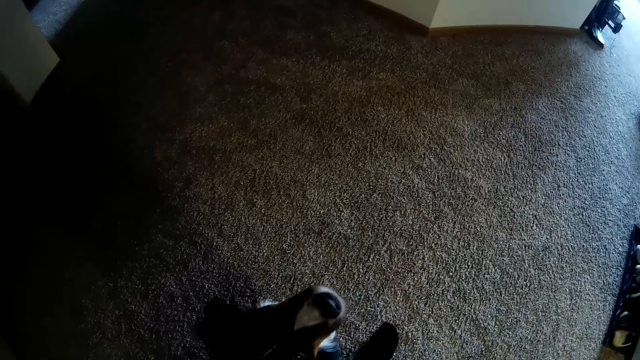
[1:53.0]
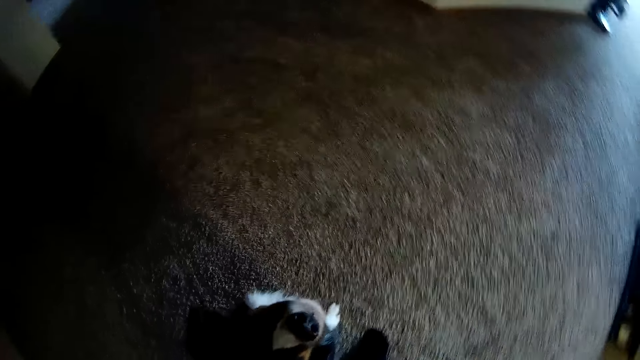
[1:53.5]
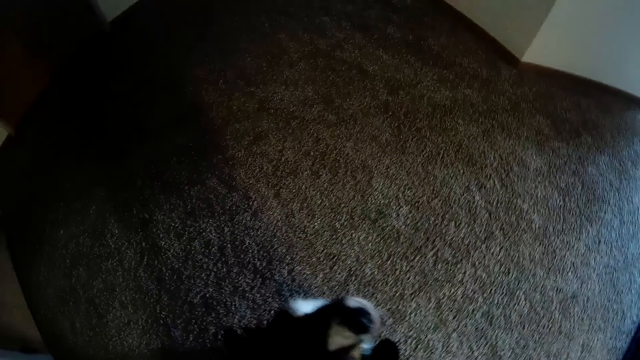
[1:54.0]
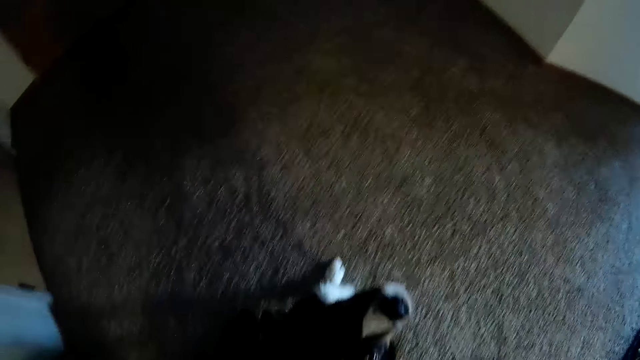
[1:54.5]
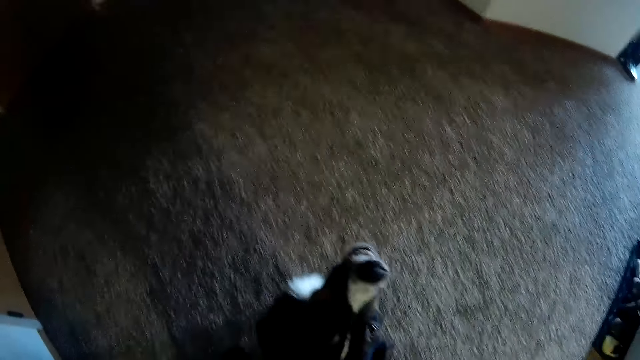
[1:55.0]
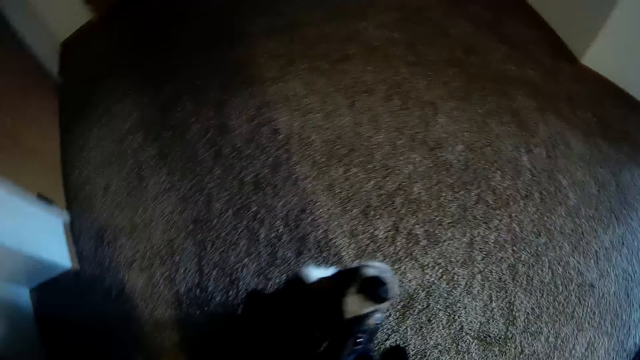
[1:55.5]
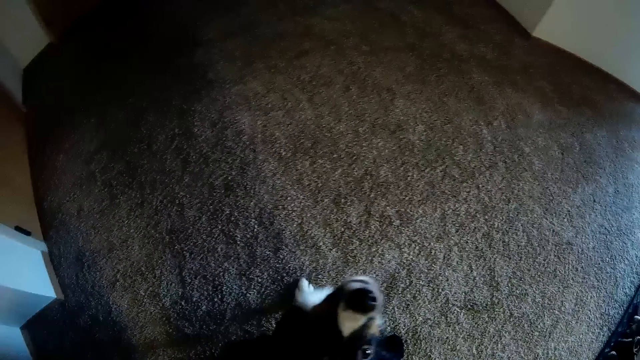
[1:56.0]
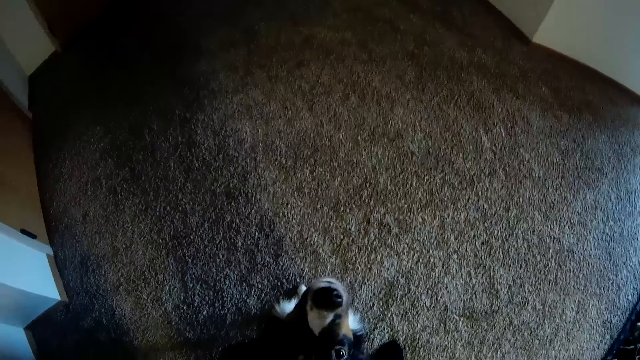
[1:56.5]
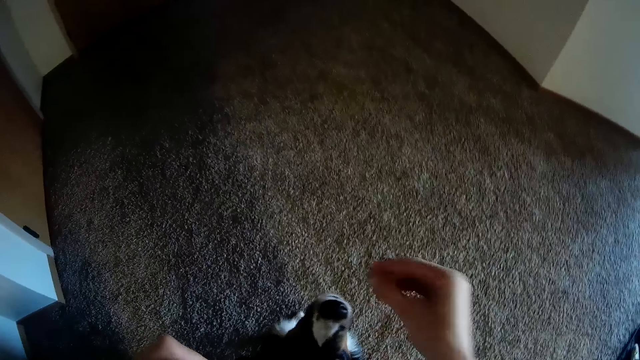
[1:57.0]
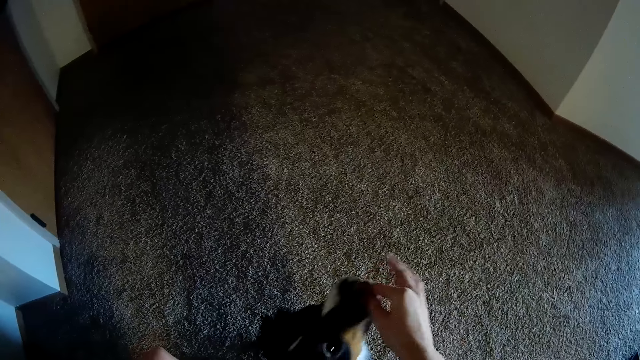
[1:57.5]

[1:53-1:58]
The camera wearer looks at the dog.

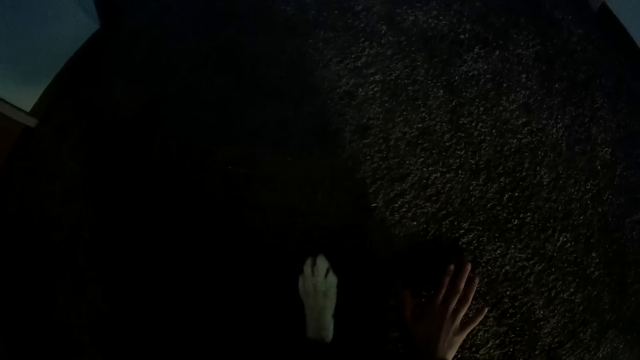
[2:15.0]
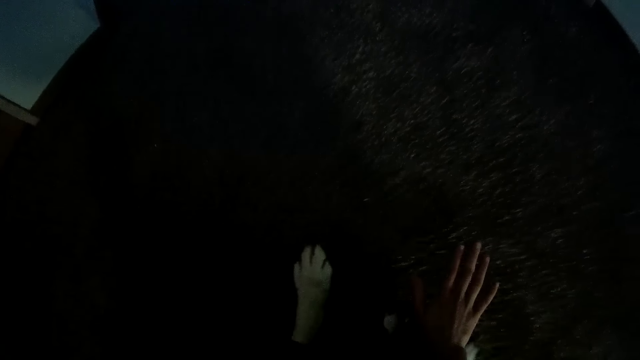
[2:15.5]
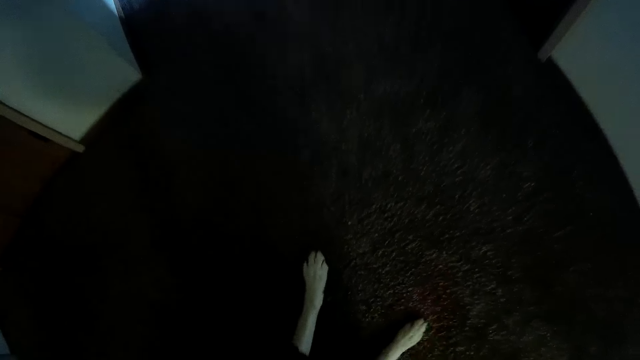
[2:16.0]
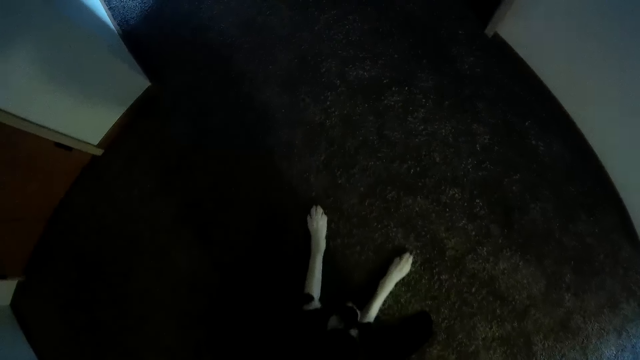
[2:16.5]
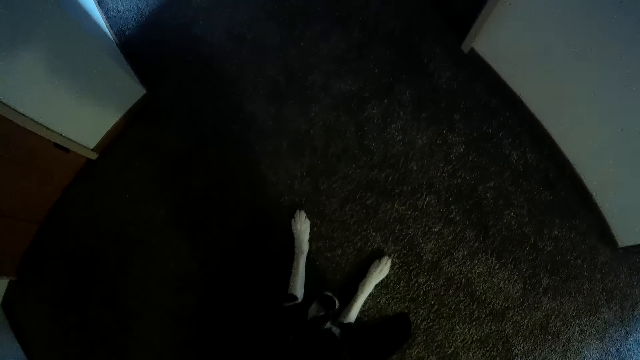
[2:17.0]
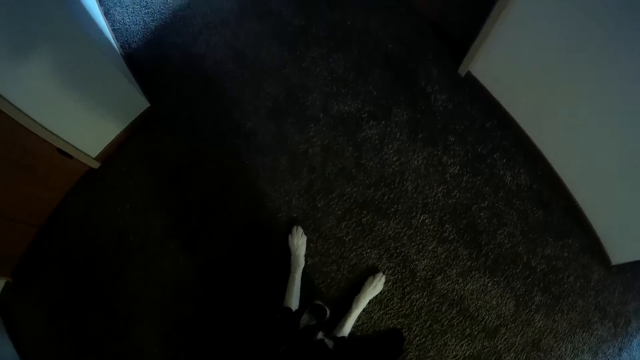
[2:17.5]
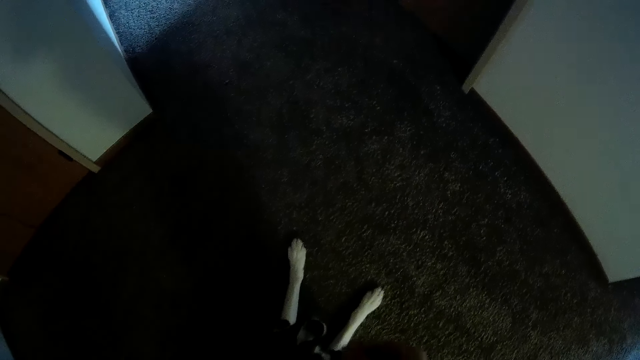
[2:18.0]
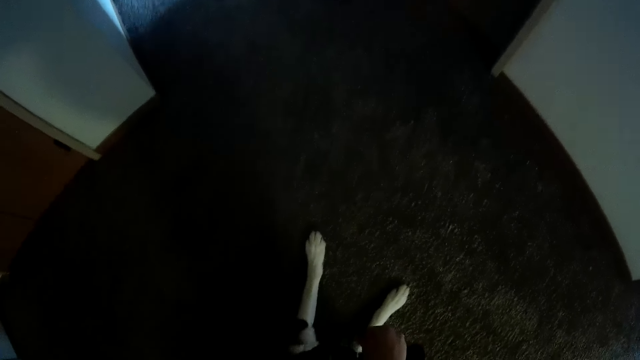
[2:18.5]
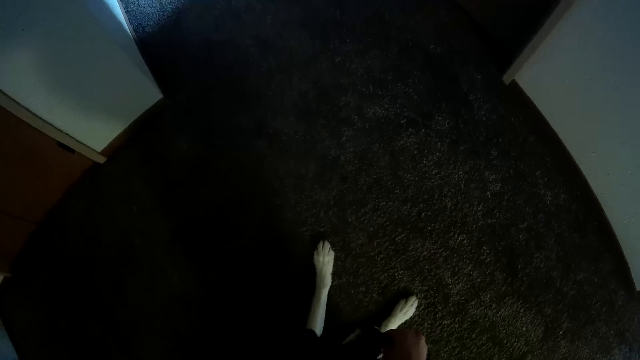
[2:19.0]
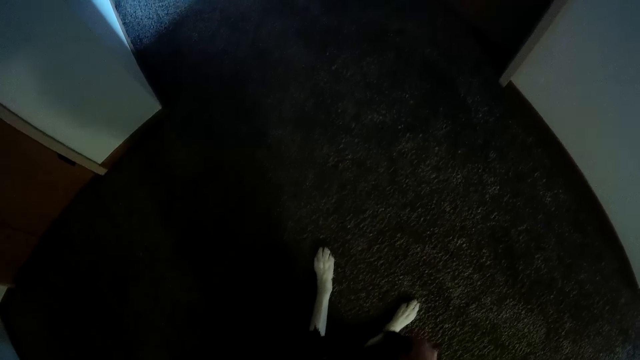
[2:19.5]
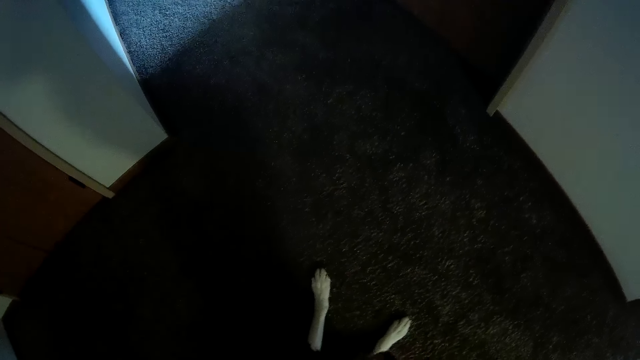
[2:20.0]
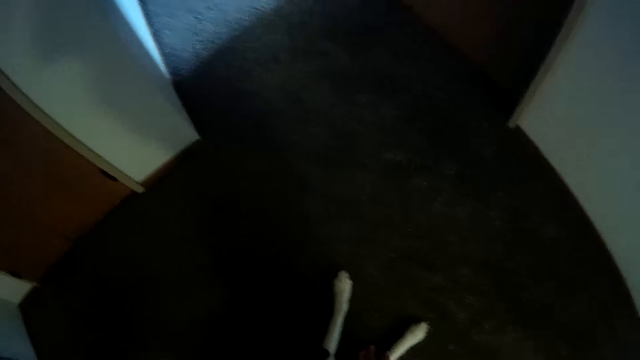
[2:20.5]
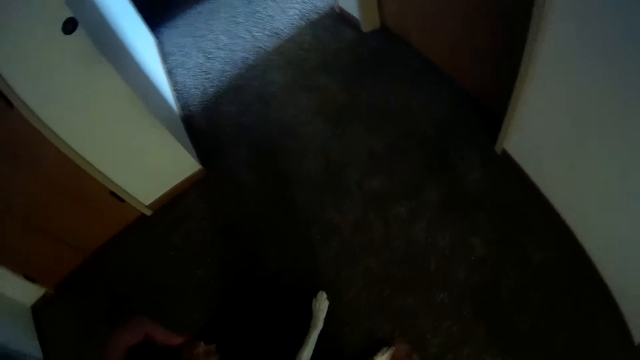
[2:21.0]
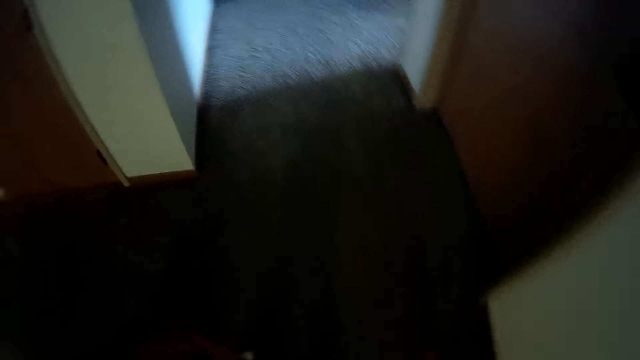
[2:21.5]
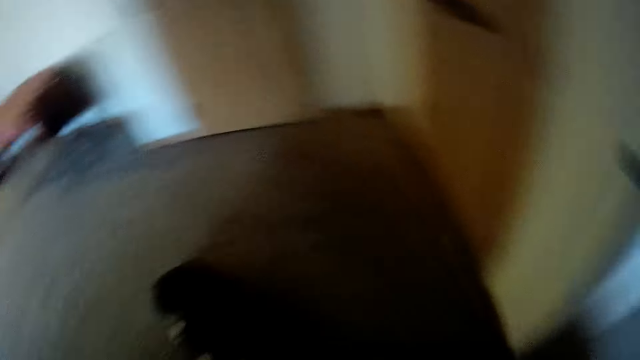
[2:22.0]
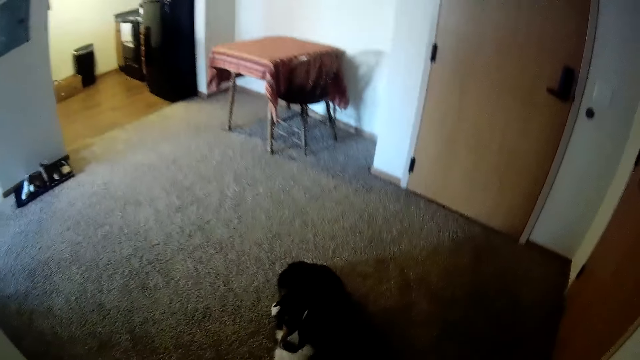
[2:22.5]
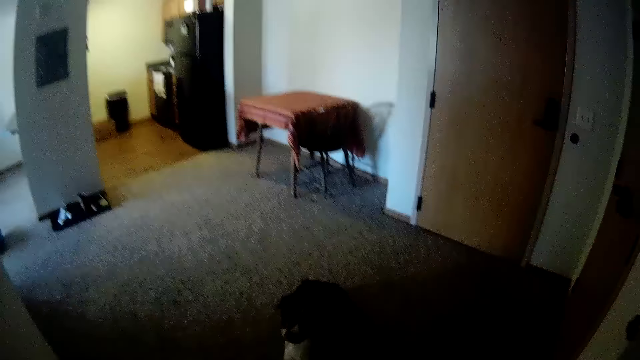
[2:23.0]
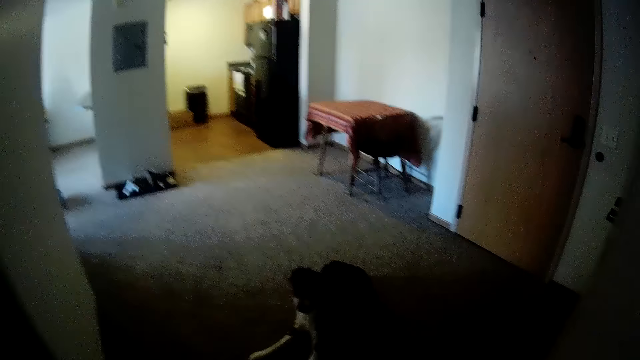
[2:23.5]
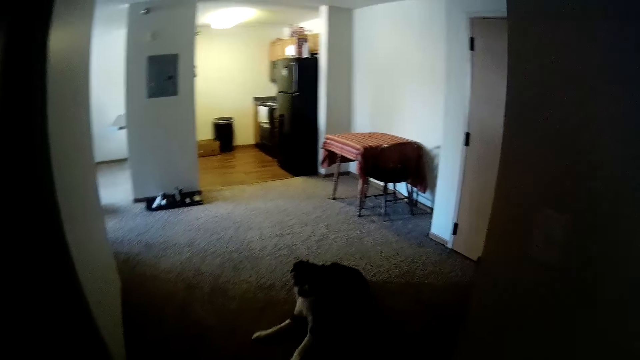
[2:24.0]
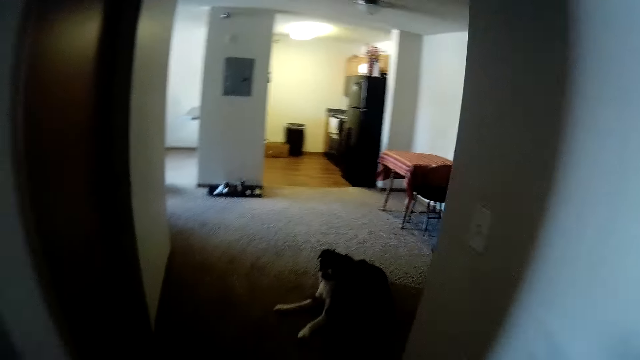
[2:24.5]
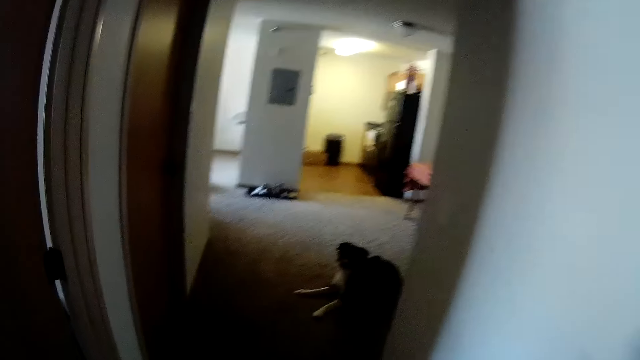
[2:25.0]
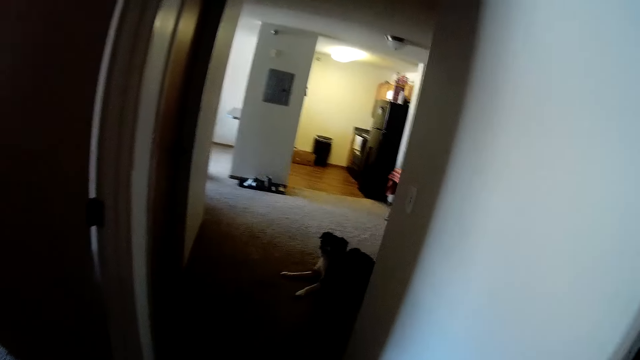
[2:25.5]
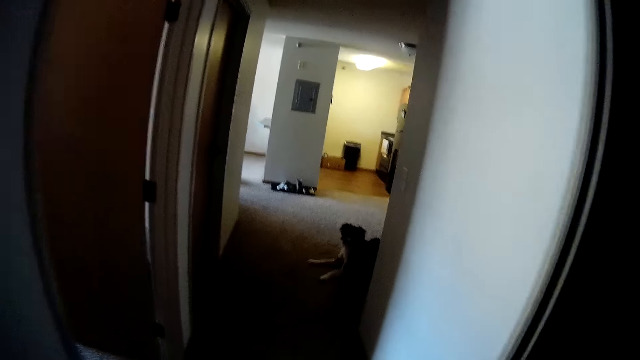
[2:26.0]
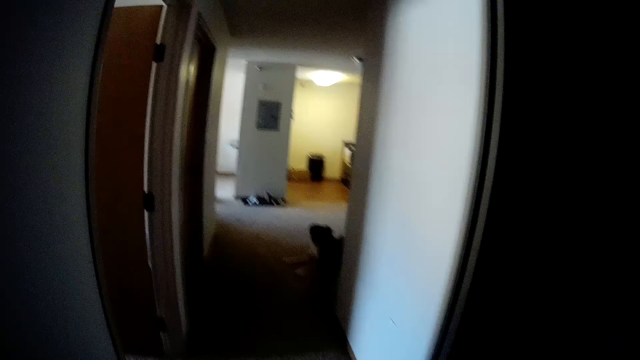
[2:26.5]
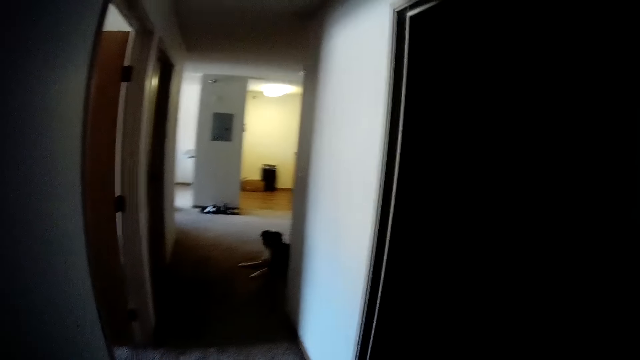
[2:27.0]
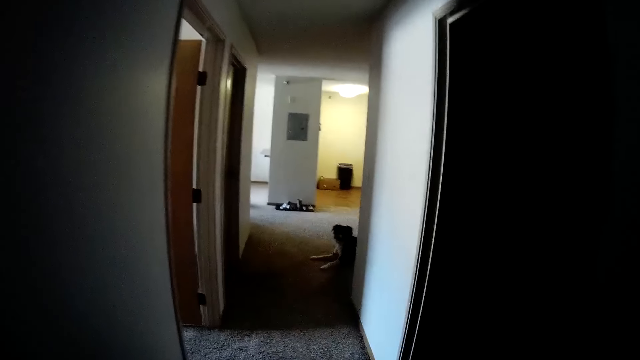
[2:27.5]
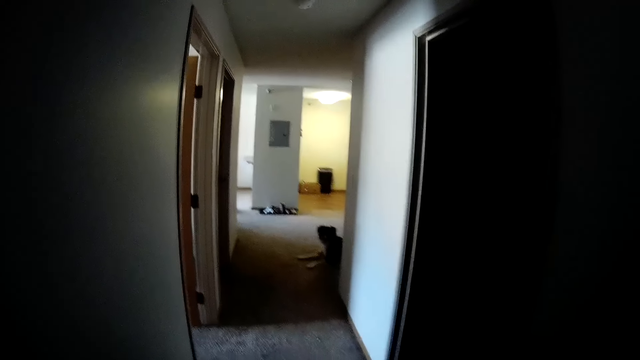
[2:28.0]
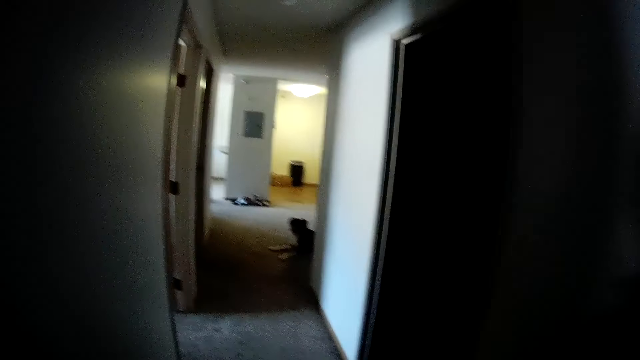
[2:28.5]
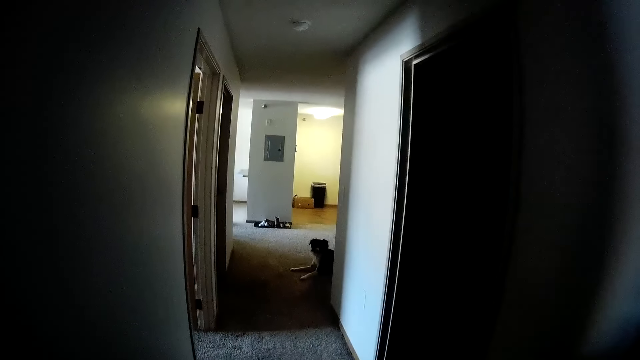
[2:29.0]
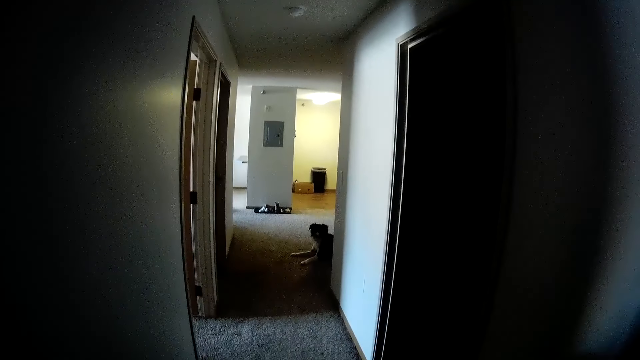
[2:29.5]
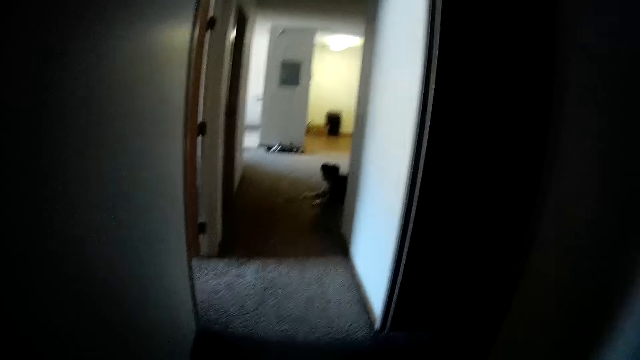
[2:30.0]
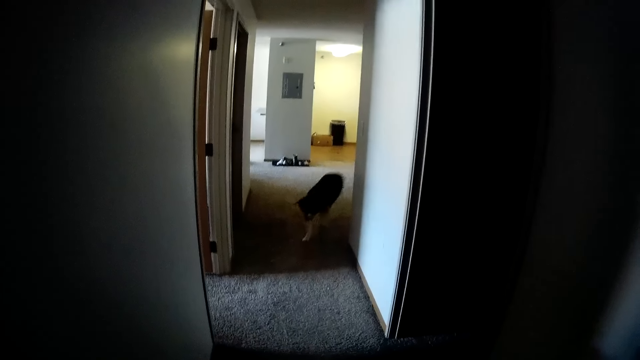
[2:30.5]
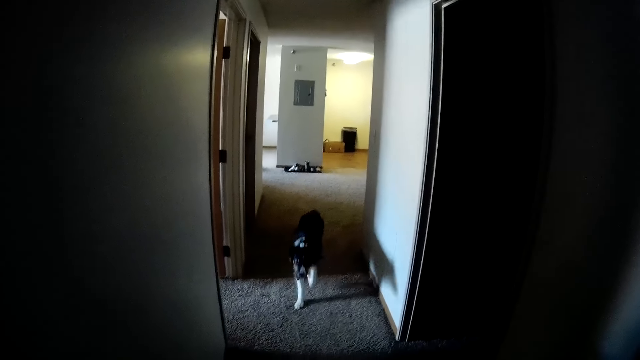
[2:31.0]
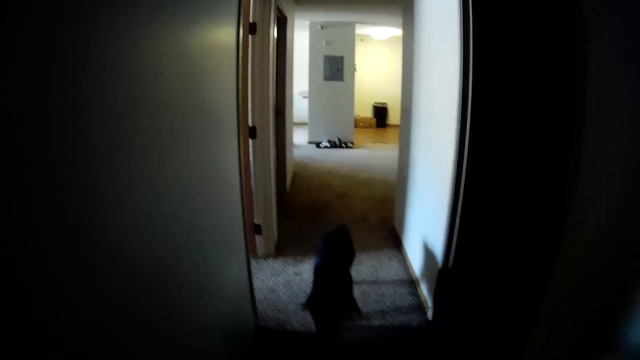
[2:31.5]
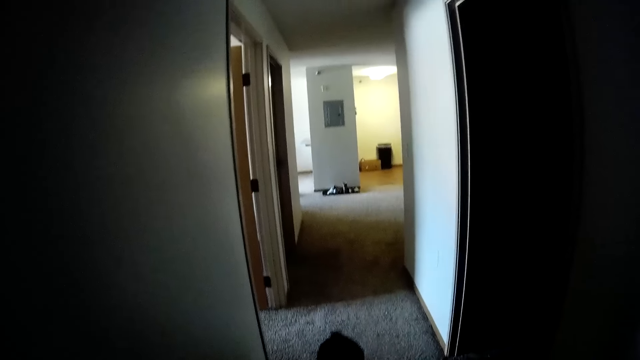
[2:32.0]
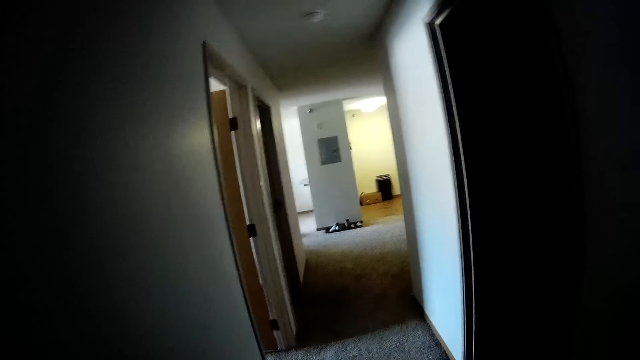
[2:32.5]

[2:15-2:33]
The camera wearer spreads a hand on the floor. They take the hand off the floor. They look at the dog. They feed the dog. They turn around. They walk backwards into the house, away from the dog. They look at the hallway.
